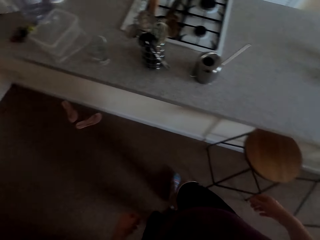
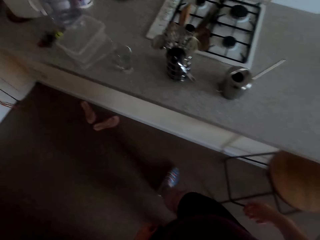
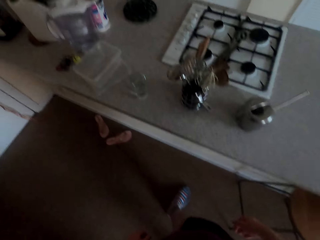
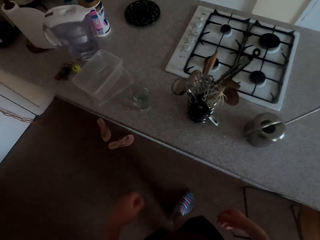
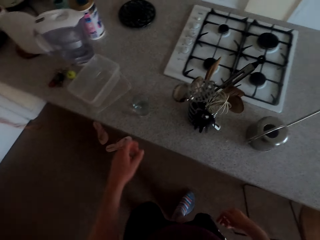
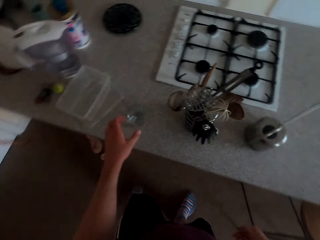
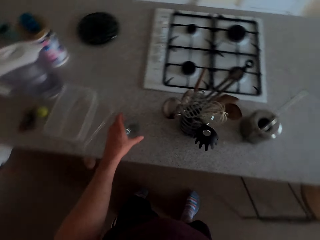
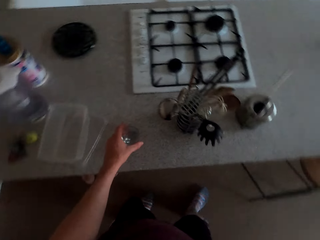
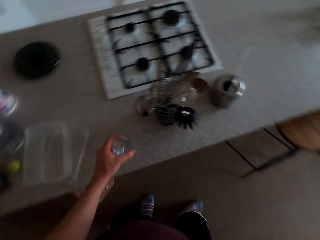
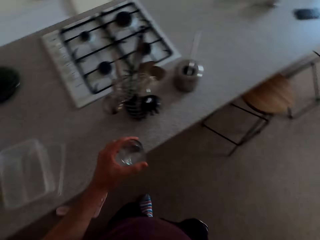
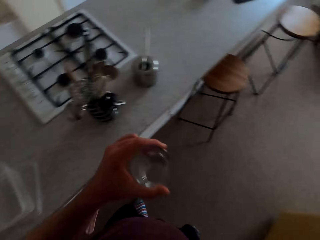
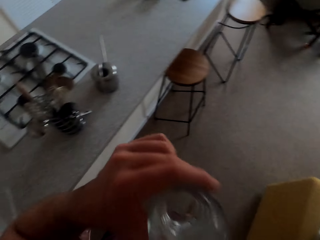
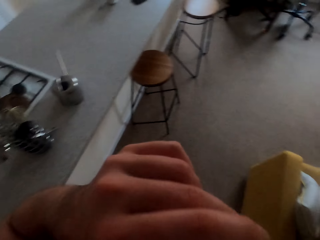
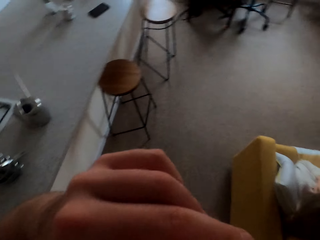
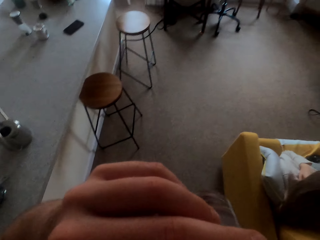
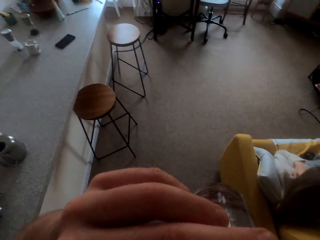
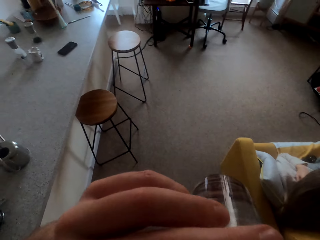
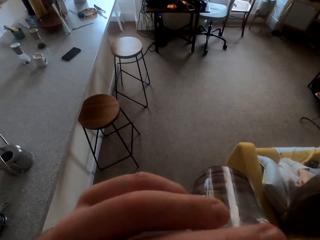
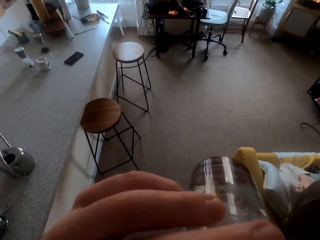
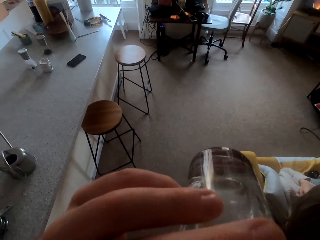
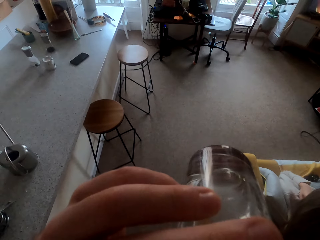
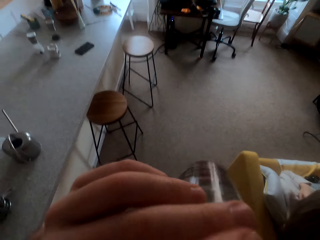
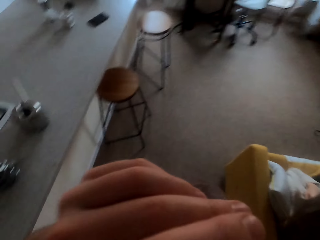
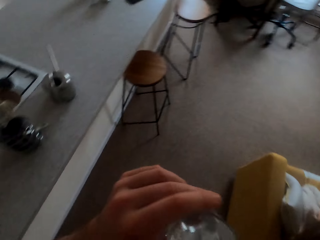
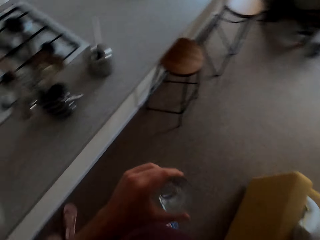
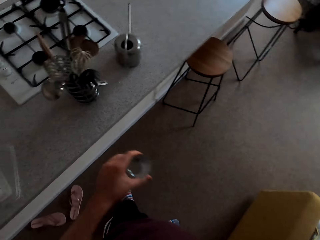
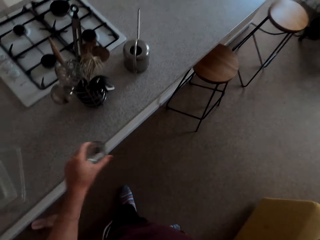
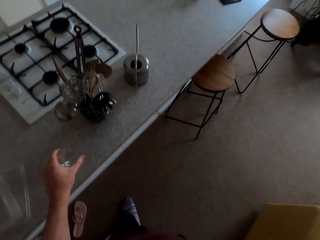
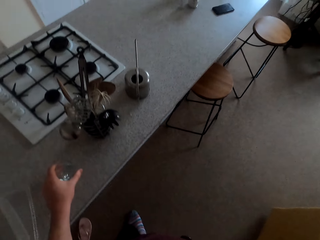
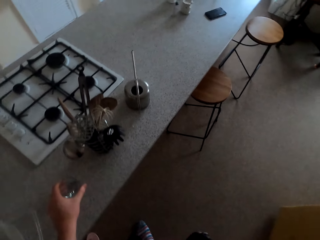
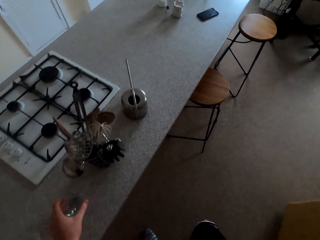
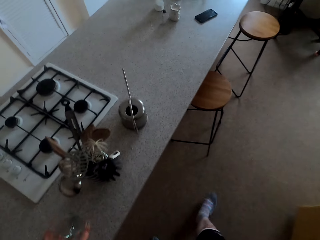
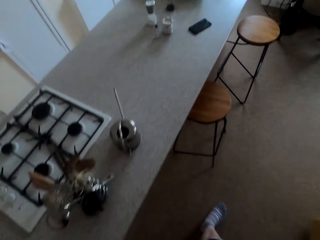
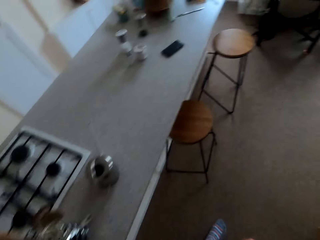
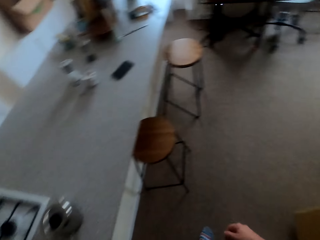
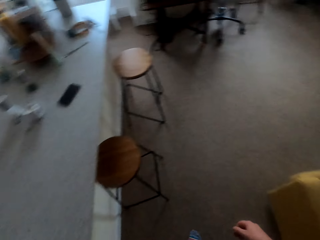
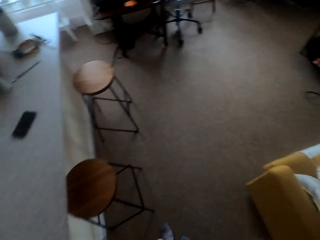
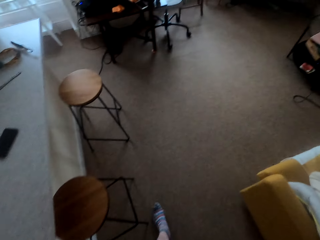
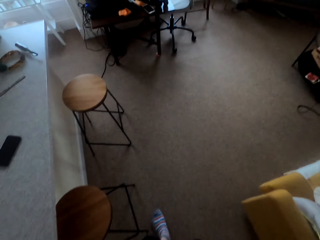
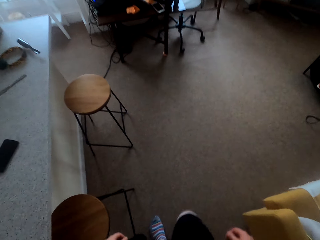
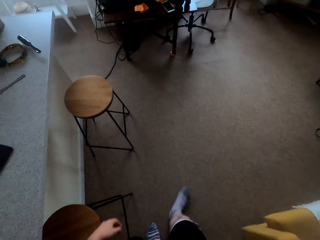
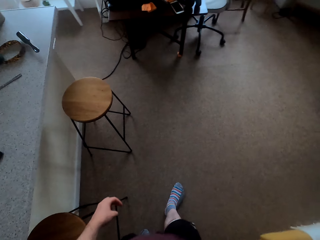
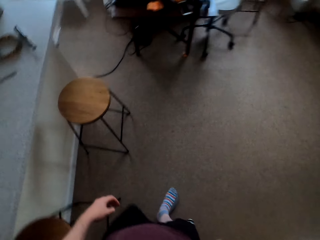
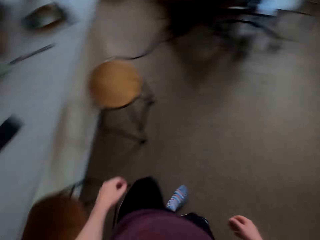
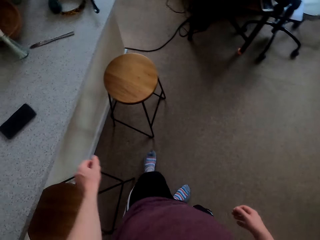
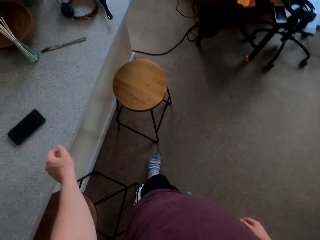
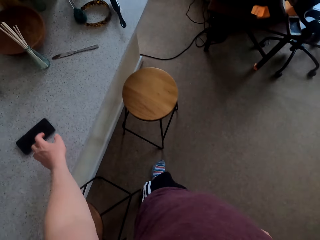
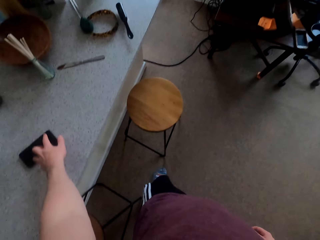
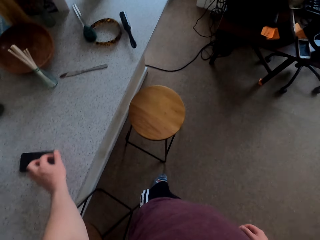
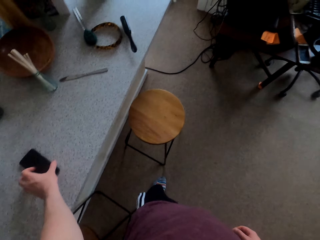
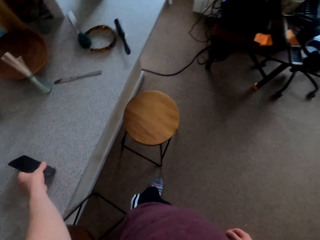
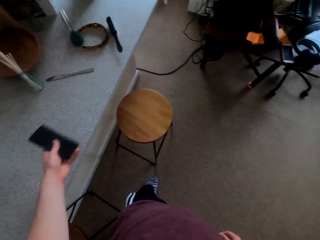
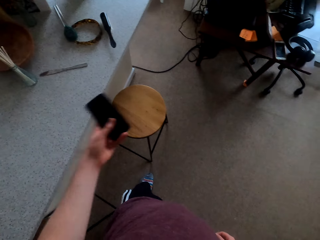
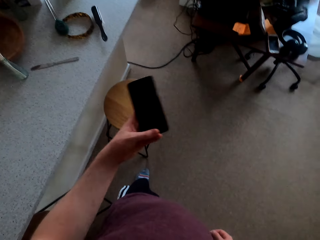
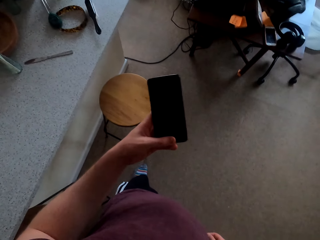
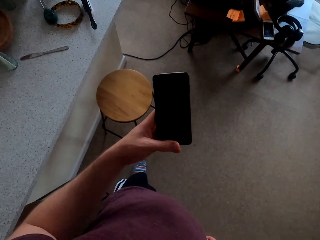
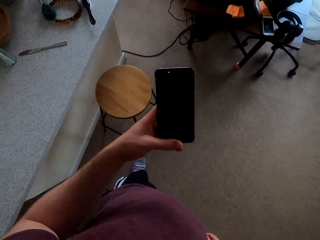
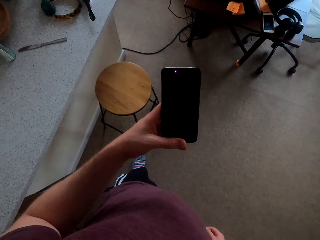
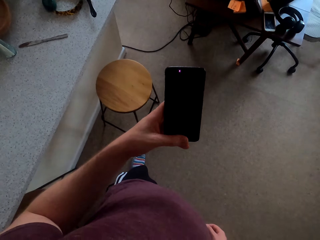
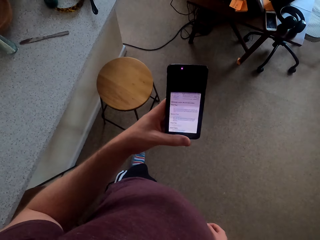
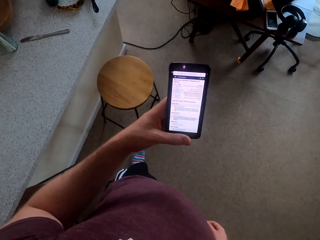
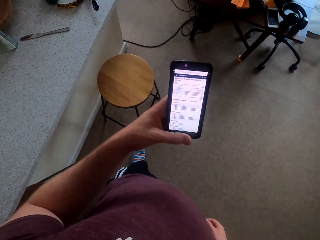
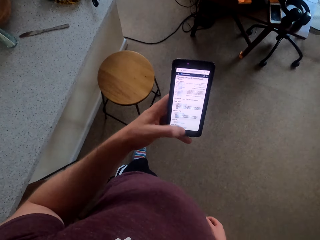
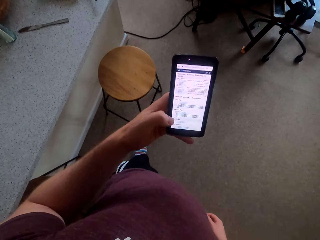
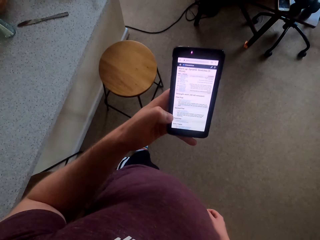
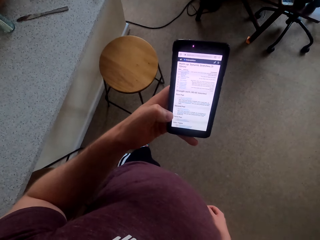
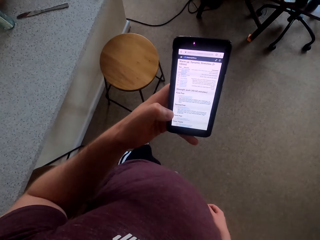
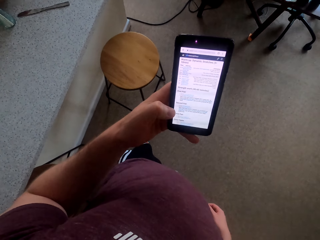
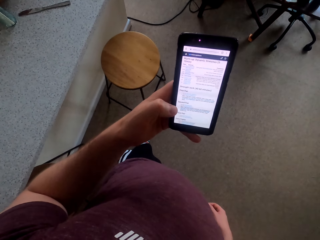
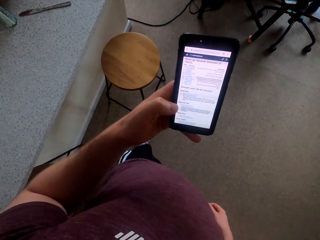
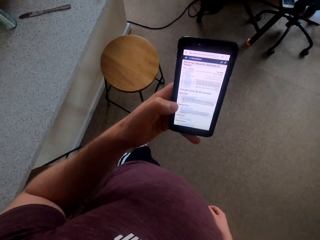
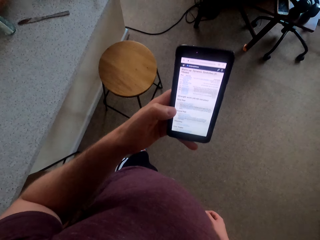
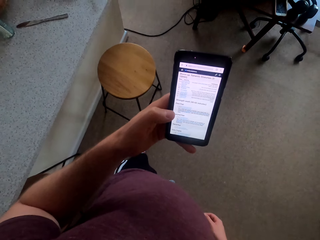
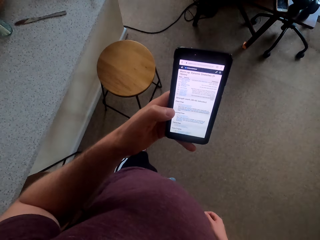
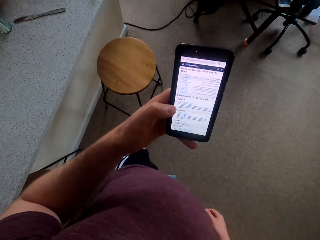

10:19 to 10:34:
The camera wearer picks up the glass on the kitchen counter. They drink water from the glass. They place the glass on the counter. They walk in the house. They pick up the cell phone on the counter. They turn on the cell phone. They browse on the phone.

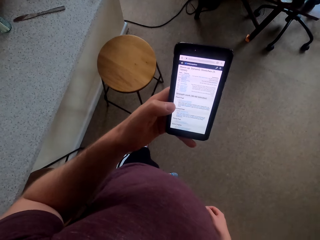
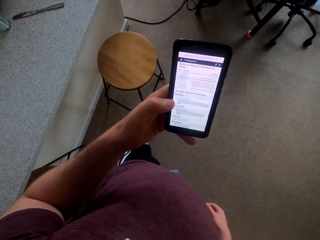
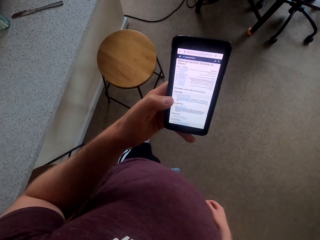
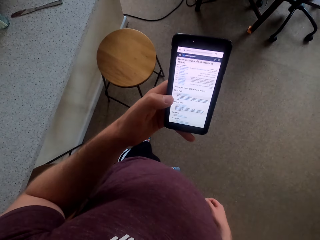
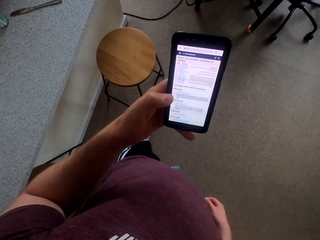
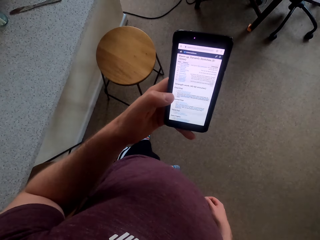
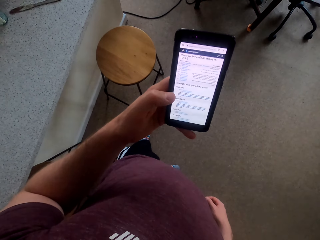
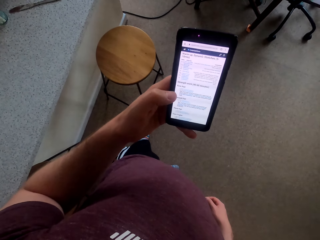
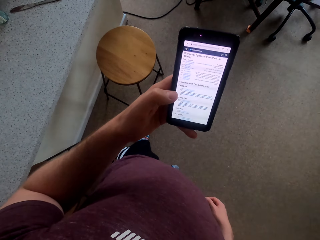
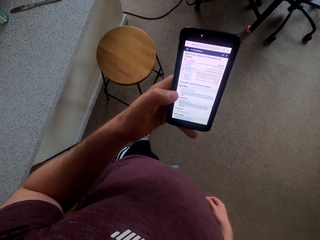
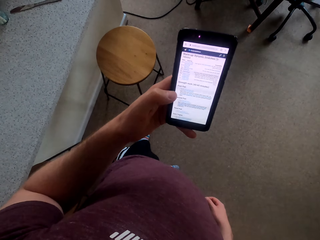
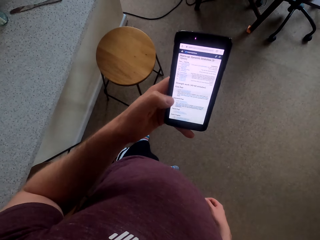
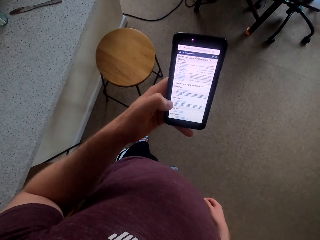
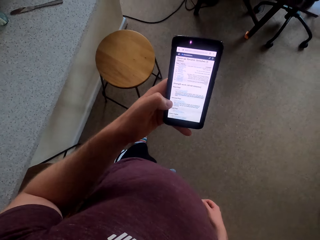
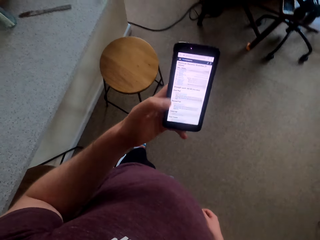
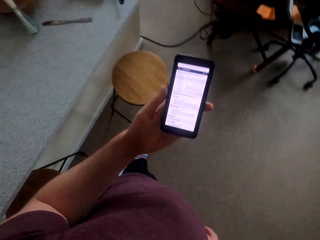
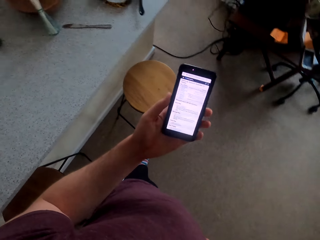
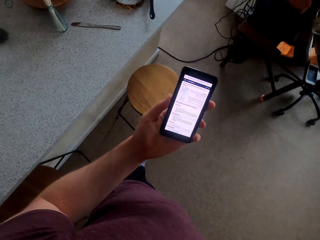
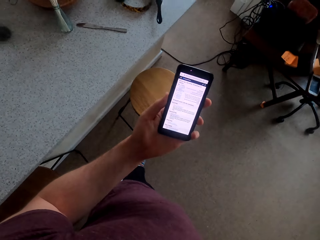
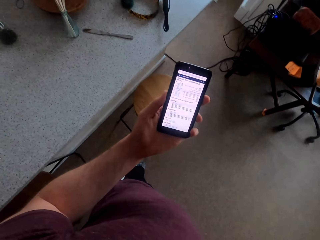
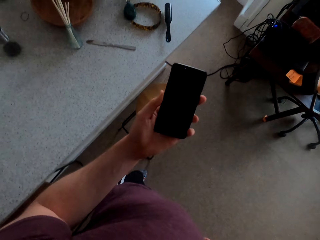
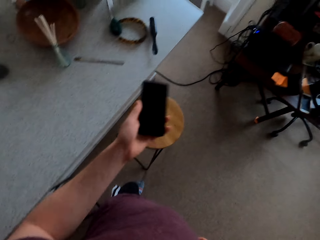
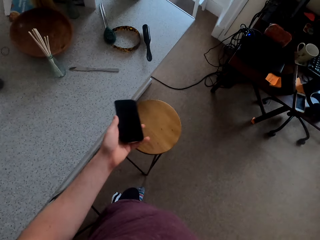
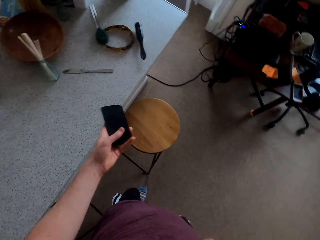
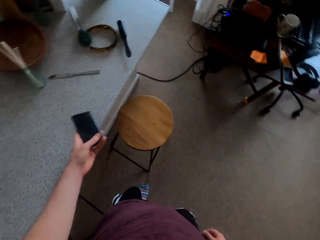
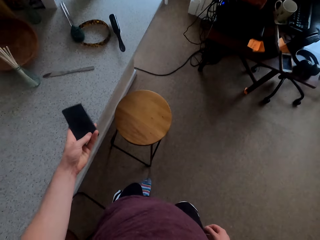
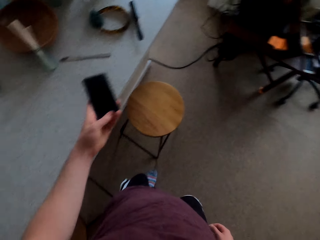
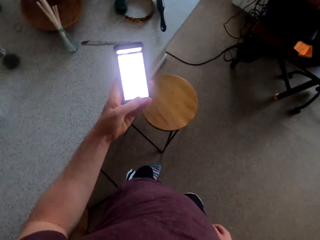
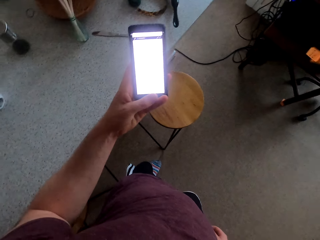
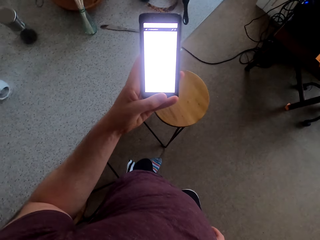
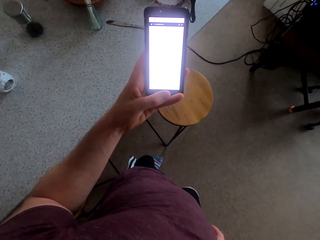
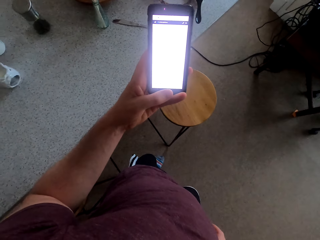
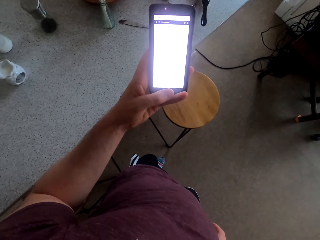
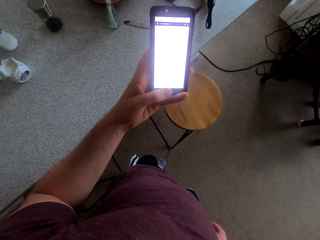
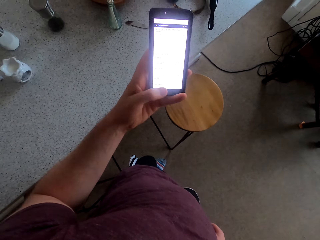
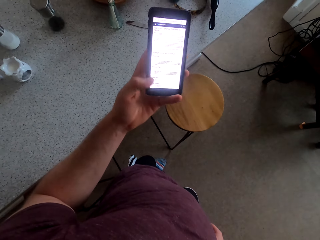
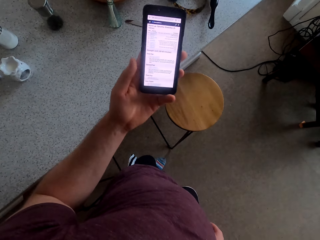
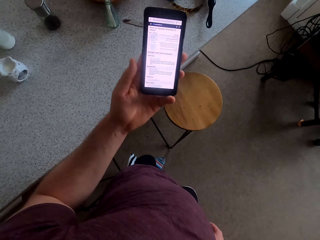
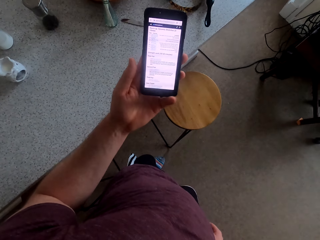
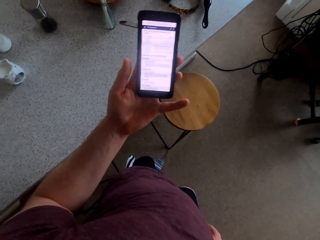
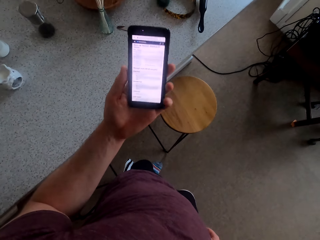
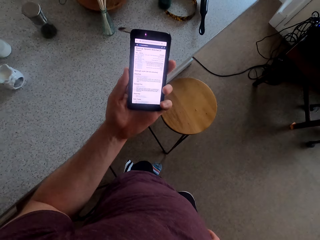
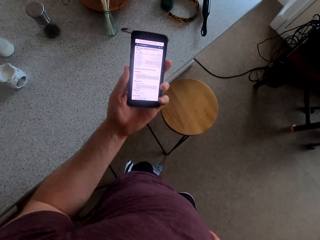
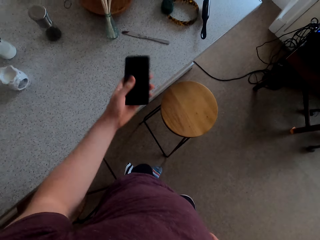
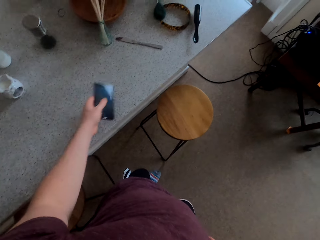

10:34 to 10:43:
The camera wearer turns off the cell phone. They turn on the cell phone.
